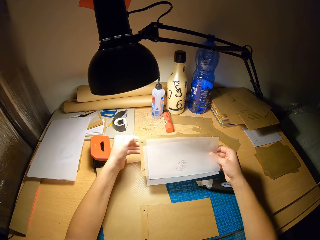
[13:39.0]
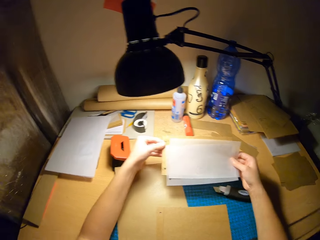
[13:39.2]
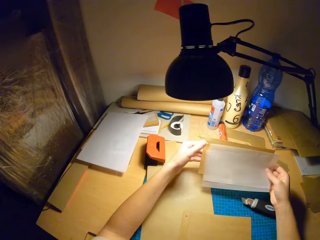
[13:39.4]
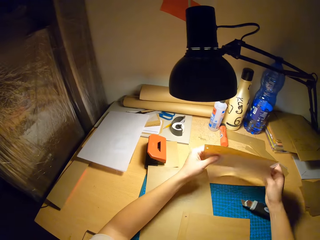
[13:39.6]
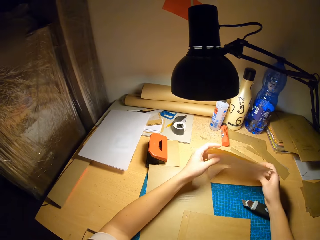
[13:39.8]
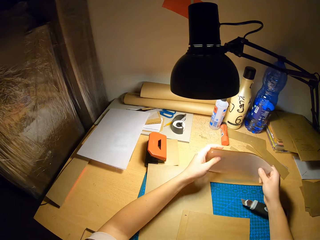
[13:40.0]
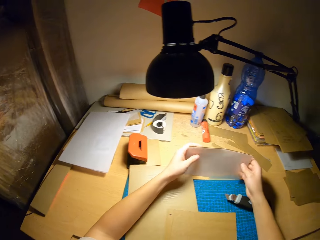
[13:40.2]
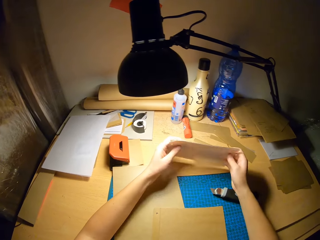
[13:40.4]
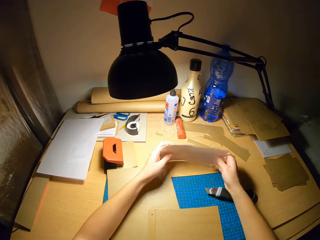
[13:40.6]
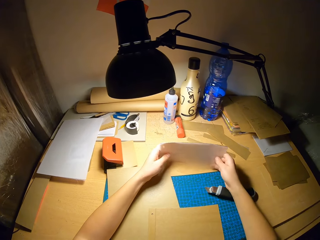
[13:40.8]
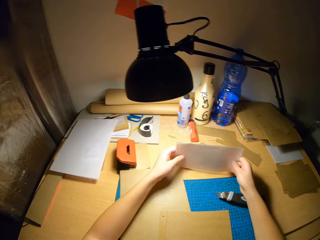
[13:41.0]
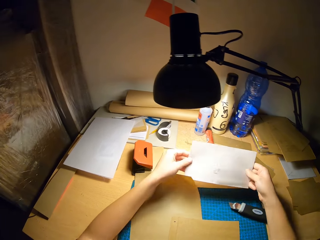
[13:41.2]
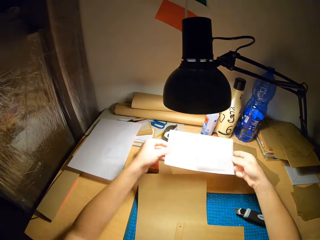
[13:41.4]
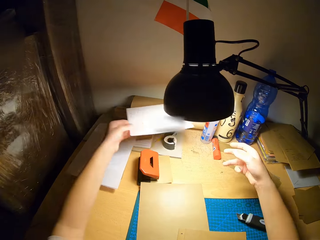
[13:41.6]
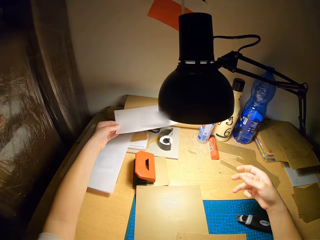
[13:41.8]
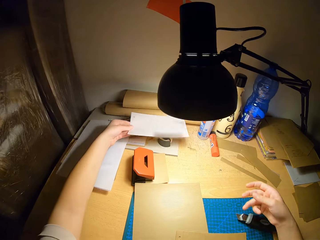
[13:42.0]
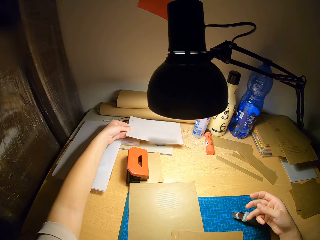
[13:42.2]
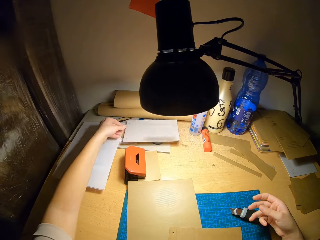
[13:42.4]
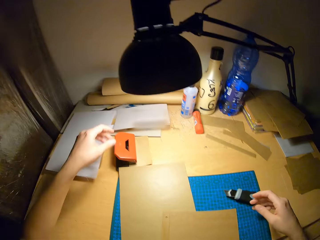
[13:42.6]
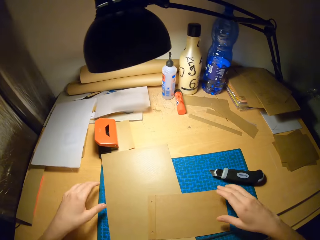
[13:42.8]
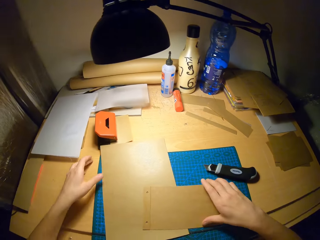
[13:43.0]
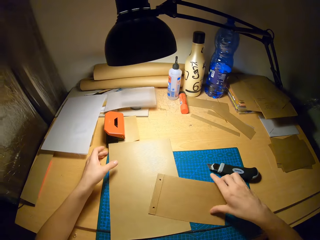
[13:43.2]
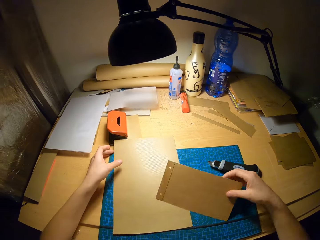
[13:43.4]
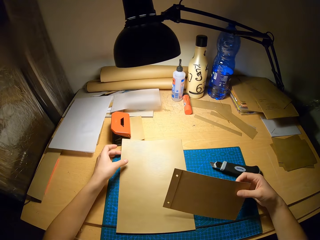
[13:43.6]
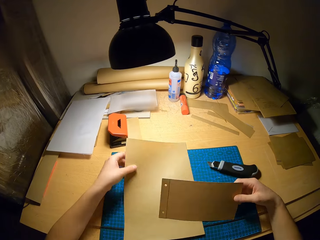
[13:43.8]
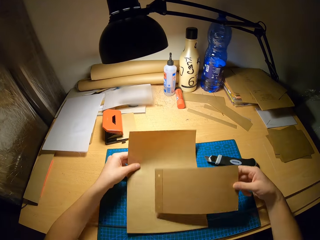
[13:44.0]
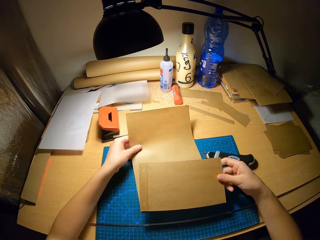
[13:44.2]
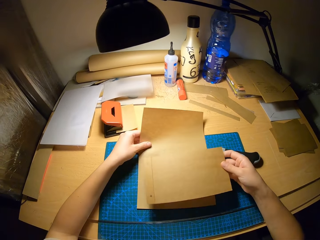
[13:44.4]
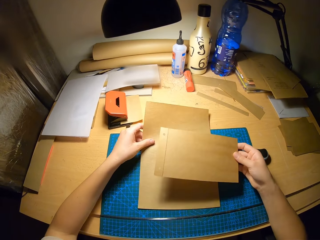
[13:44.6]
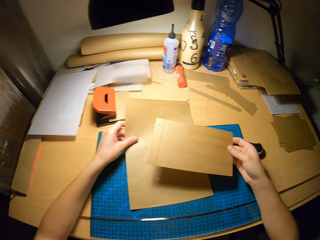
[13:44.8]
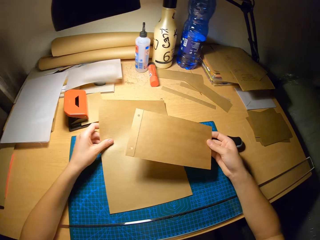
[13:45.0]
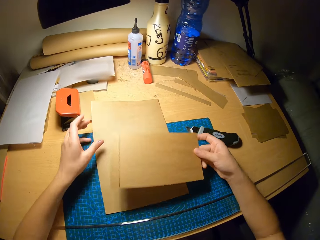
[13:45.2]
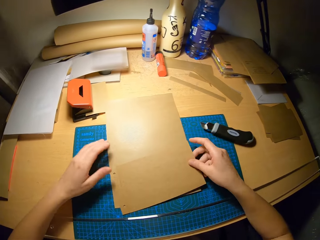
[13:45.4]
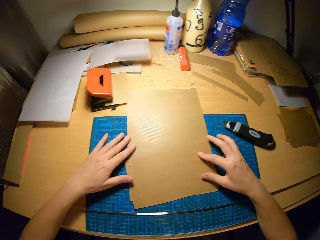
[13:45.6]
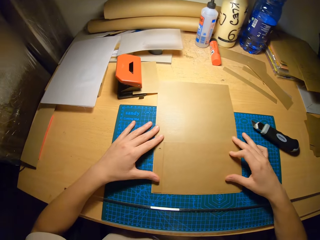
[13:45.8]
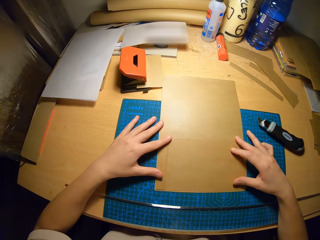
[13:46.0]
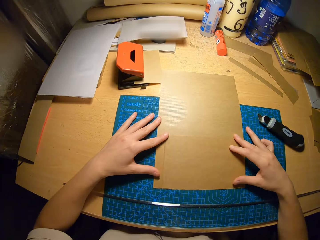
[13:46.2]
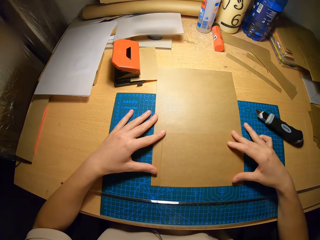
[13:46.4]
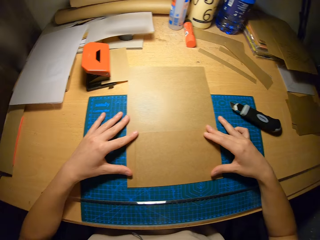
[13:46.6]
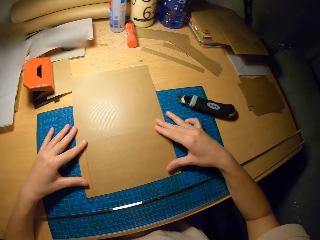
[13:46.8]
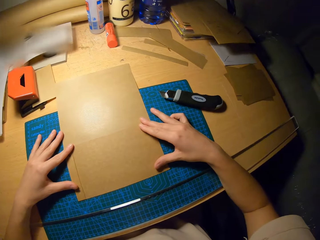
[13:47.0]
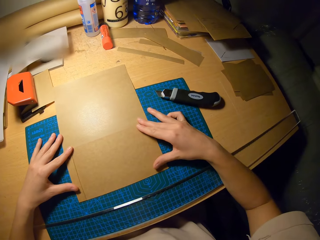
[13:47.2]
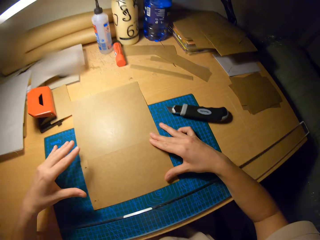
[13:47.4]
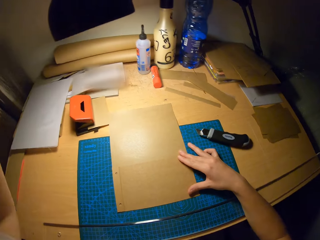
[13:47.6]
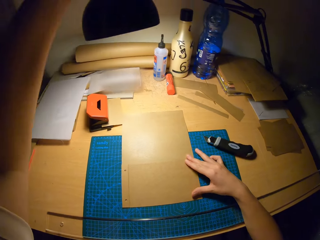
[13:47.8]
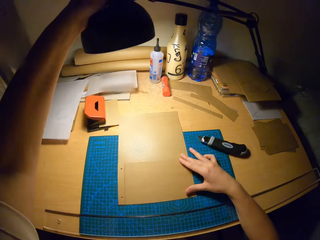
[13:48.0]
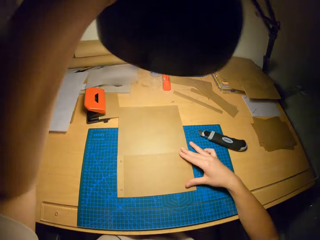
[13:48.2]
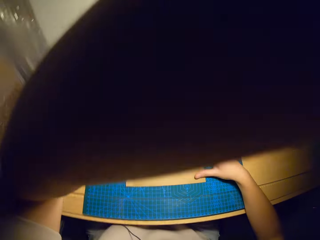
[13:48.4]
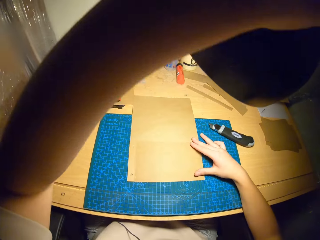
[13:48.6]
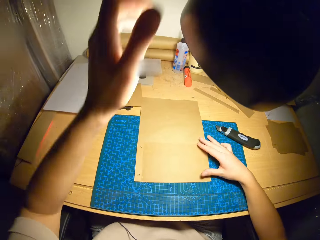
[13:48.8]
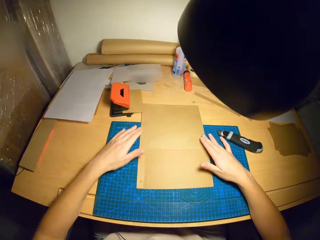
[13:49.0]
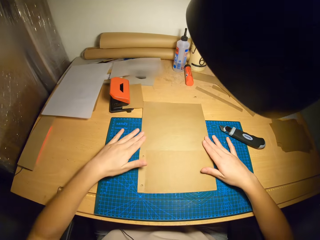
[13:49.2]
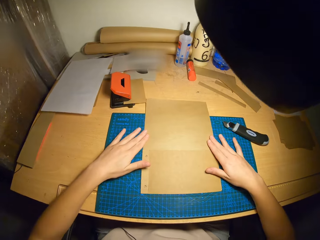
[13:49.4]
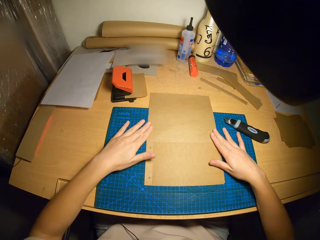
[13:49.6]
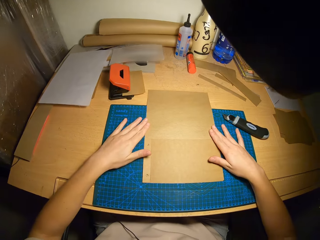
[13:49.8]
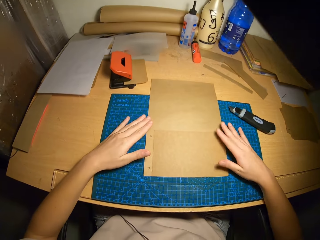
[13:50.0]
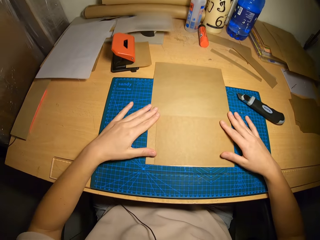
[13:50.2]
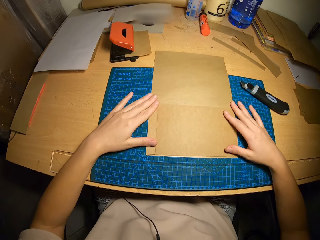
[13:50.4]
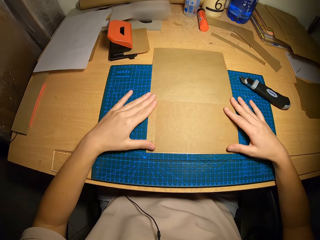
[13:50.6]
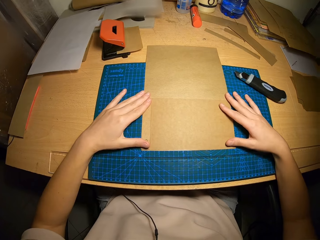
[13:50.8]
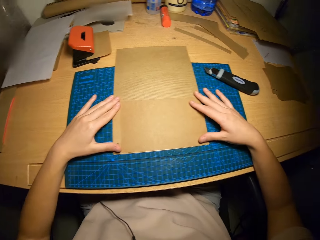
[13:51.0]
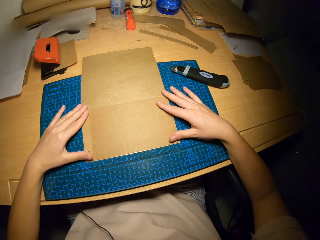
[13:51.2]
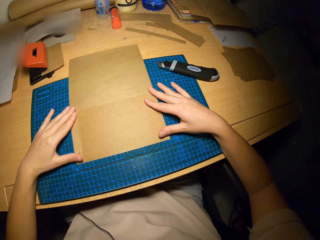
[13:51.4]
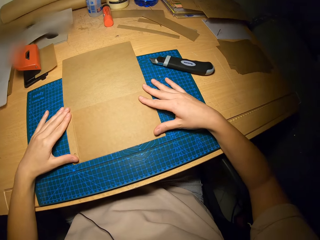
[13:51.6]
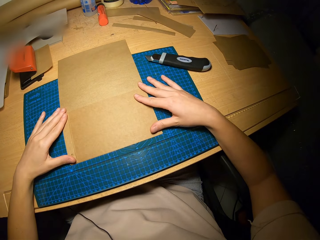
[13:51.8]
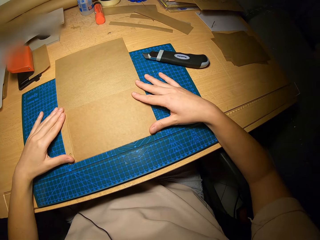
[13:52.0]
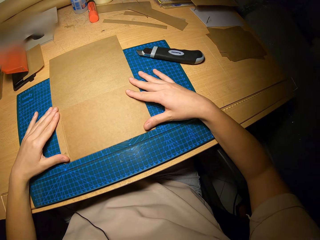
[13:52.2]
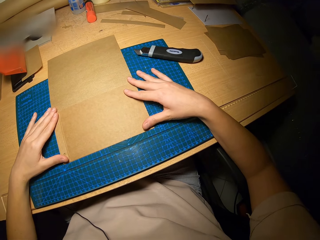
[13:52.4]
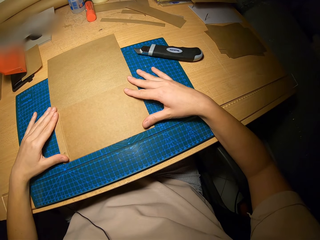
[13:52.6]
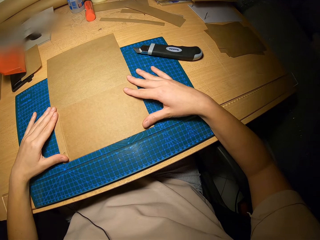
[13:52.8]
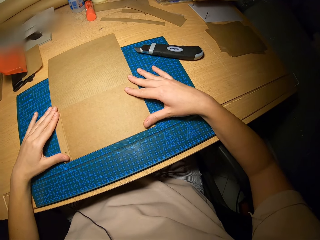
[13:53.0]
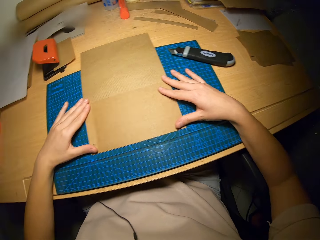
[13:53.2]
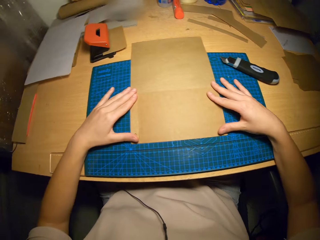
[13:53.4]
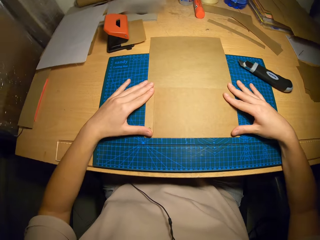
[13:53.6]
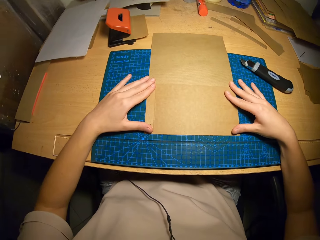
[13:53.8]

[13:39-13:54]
The camera wearer drops the pieces of paper on the table. He moves the paper on the table with his right hand. He moves the paper on the table with his left hand. He places the second cardboard on the first cardboard with his hands. He holds the craft papers on the cutting mat. He adjusts a lamp on the table closer with his left hand. He sets the second cardboard on the first cardboard with his hands. He stares at the craft papers on the cutting mat.

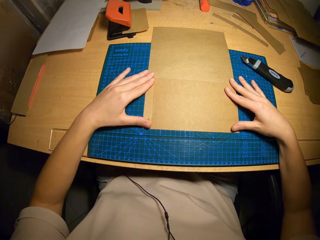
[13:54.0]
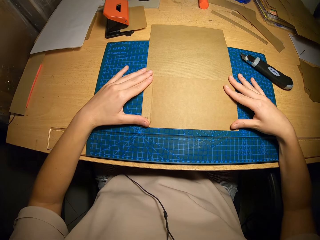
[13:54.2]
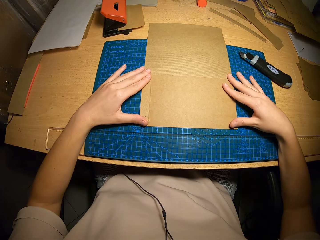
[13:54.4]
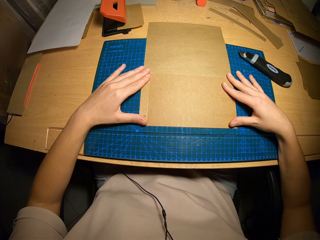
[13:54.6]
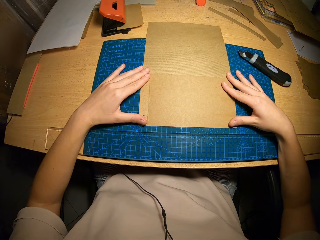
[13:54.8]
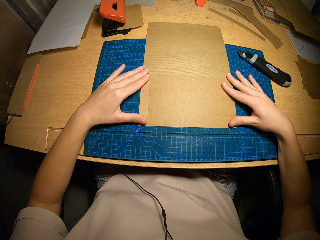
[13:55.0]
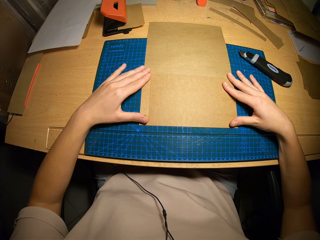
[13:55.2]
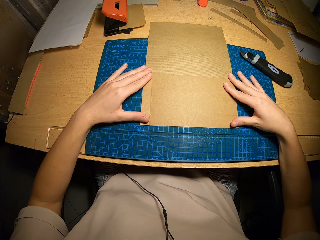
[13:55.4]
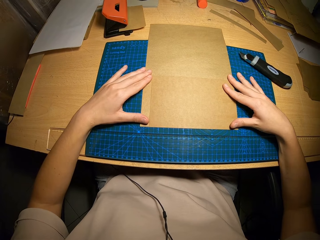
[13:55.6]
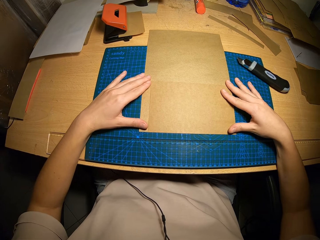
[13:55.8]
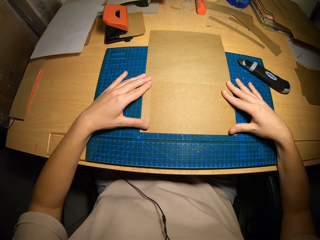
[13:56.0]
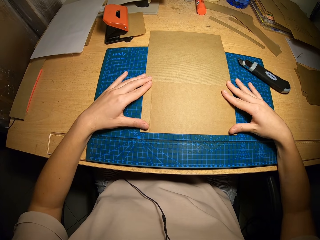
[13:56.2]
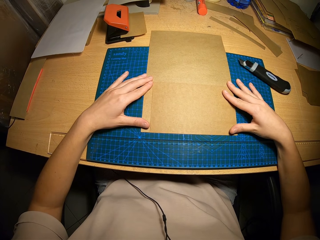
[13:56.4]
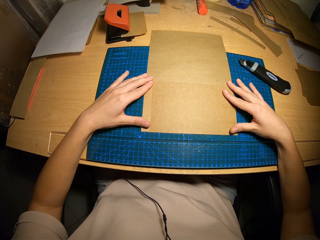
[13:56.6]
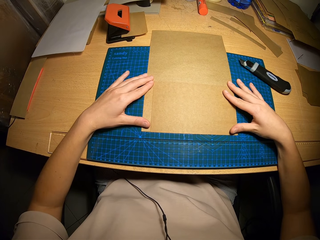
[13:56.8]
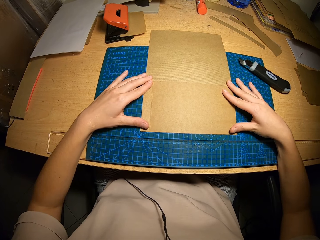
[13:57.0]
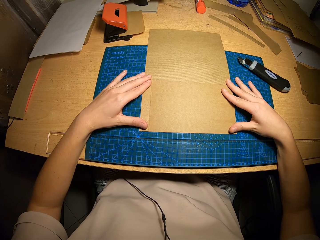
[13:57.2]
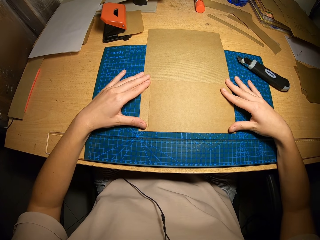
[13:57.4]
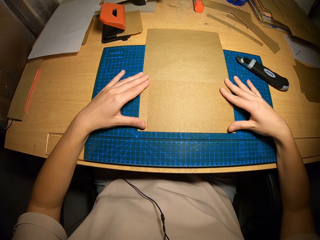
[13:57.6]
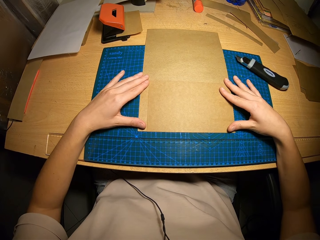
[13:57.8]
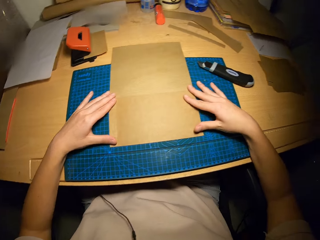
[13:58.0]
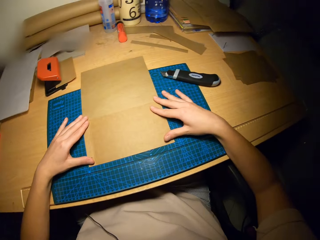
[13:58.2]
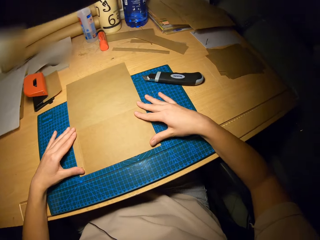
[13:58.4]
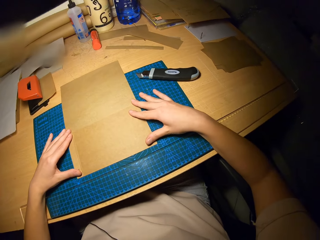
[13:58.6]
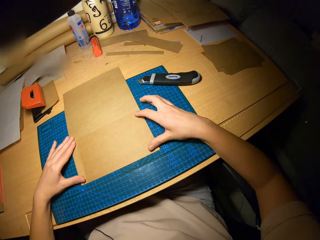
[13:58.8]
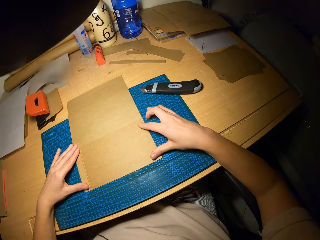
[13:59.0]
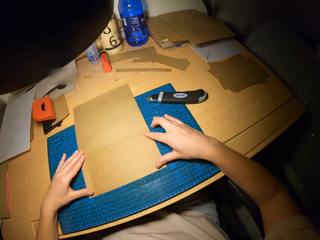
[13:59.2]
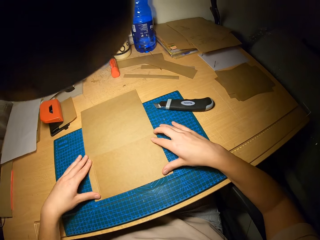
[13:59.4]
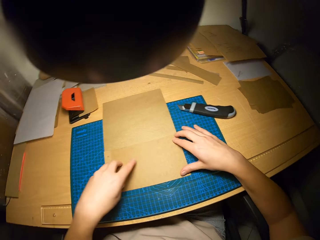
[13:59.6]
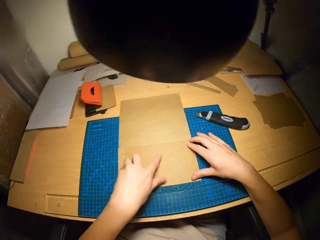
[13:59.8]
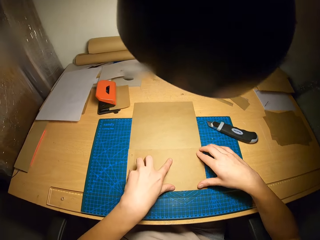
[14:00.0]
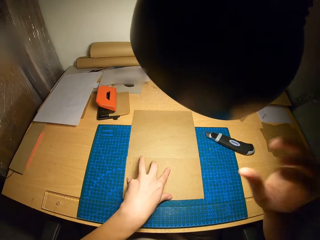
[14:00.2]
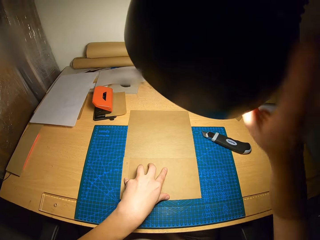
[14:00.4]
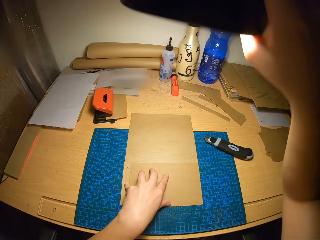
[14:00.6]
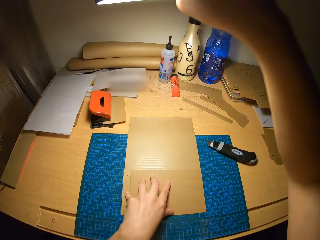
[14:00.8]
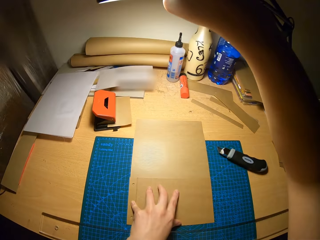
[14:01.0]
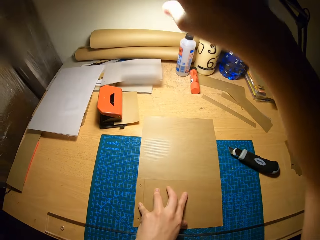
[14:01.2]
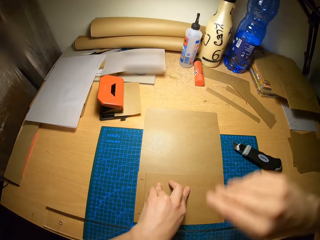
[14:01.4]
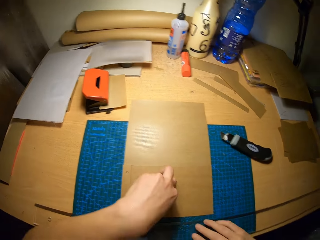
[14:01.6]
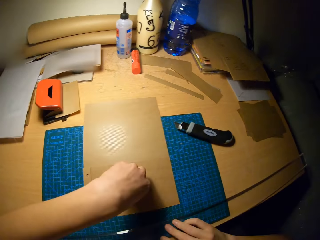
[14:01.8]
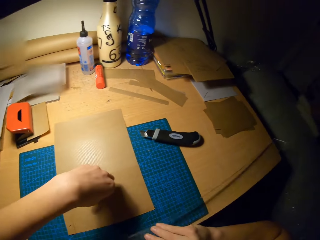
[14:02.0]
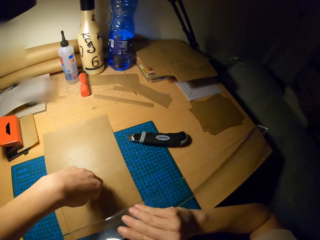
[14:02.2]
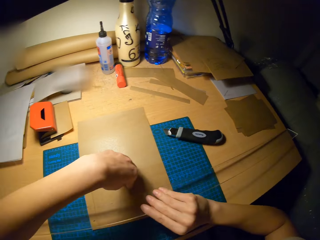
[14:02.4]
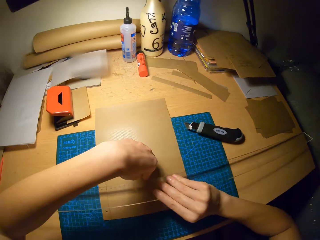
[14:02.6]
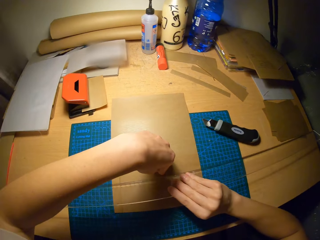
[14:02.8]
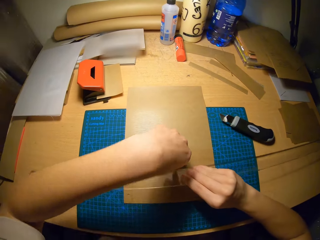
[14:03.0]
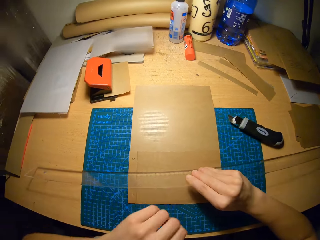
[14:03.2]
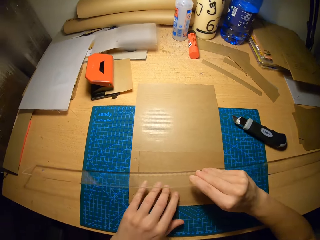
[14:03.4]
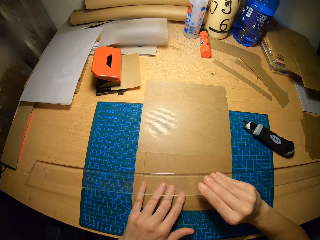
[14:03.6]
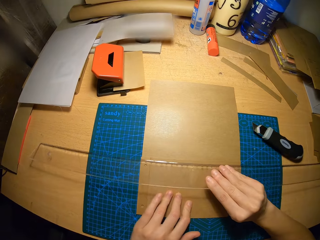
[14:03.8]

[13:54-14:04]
The camera wearer adjusts the lamp on the table away with his right hand. He lifts a ruler from the table with his right hand. He places the ruler on the second cardboard with his hands.
